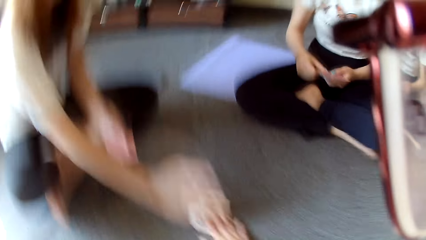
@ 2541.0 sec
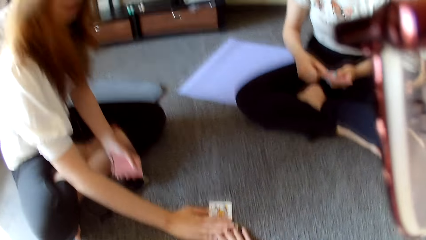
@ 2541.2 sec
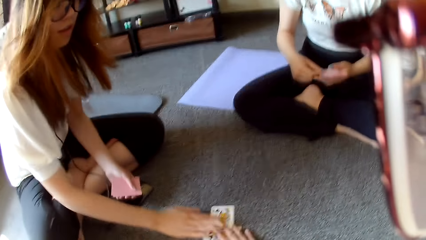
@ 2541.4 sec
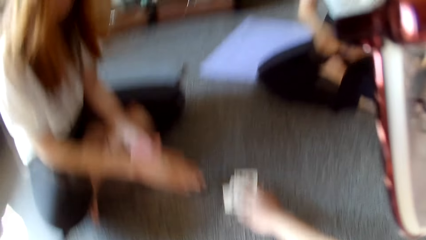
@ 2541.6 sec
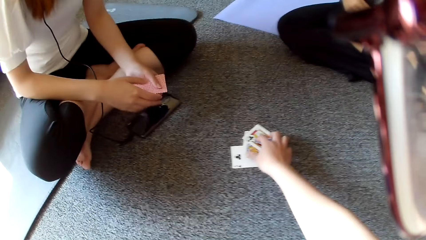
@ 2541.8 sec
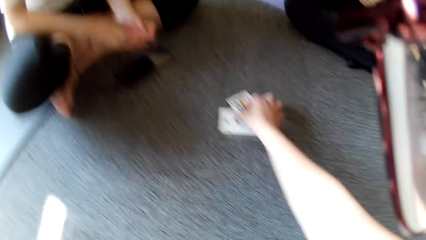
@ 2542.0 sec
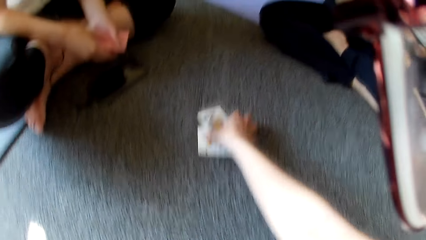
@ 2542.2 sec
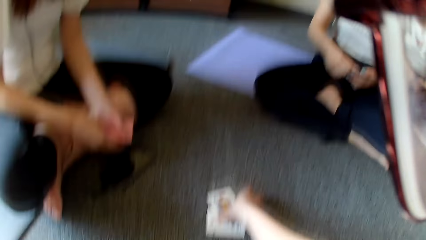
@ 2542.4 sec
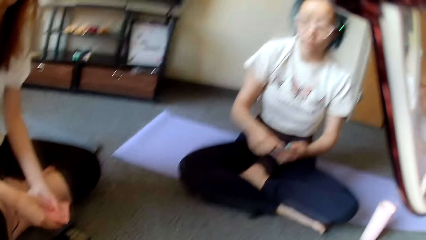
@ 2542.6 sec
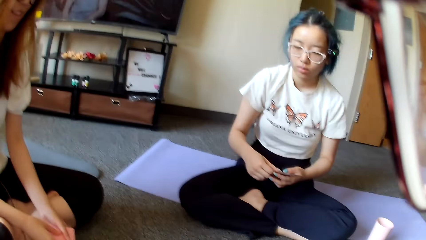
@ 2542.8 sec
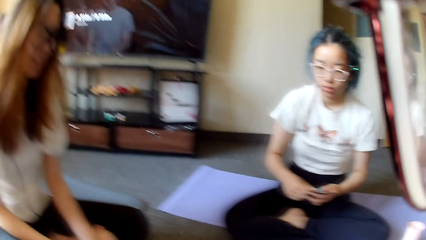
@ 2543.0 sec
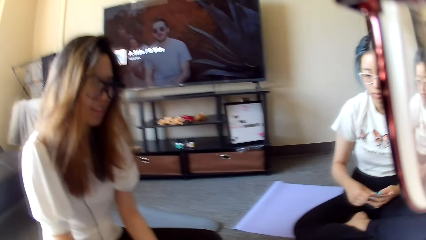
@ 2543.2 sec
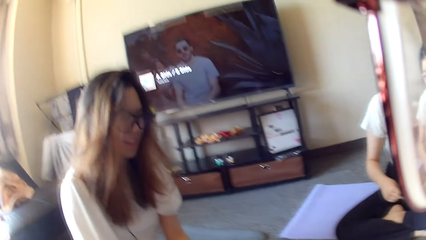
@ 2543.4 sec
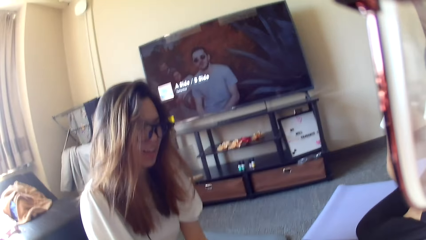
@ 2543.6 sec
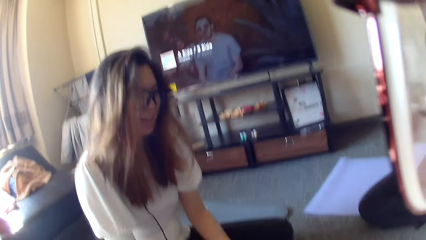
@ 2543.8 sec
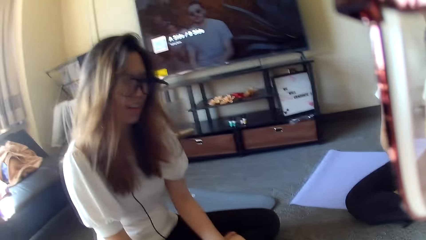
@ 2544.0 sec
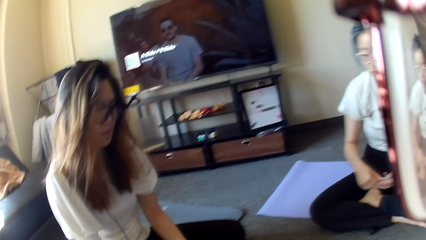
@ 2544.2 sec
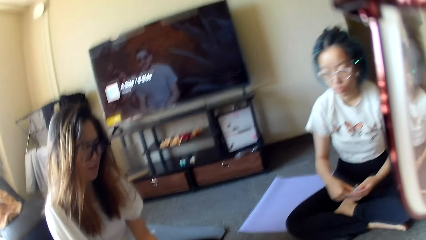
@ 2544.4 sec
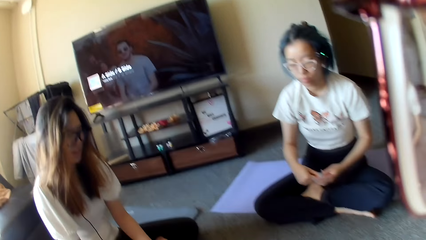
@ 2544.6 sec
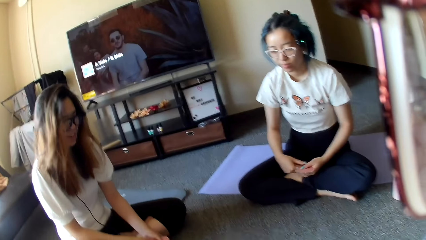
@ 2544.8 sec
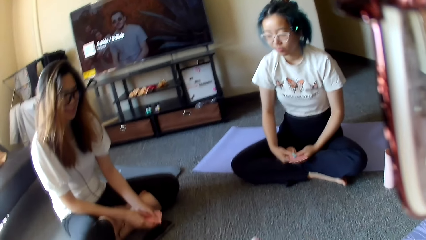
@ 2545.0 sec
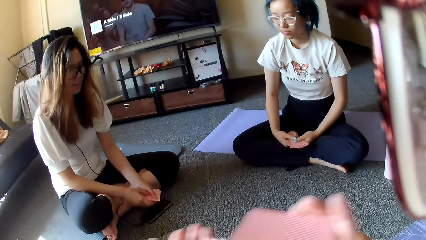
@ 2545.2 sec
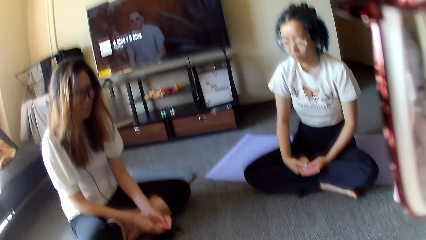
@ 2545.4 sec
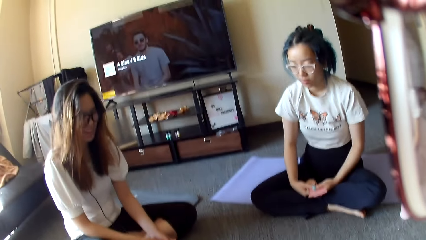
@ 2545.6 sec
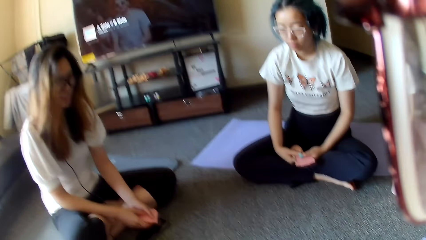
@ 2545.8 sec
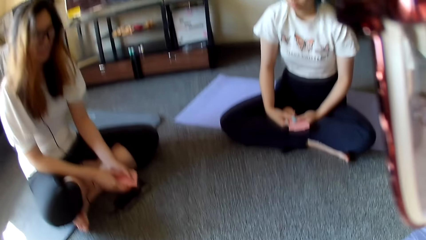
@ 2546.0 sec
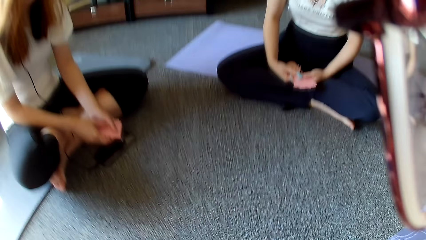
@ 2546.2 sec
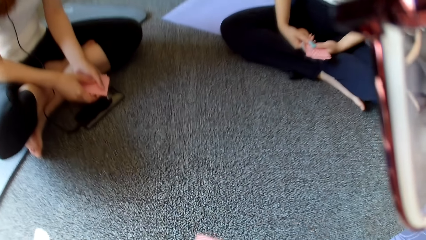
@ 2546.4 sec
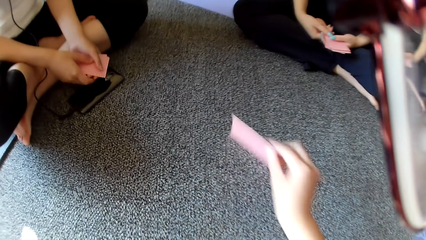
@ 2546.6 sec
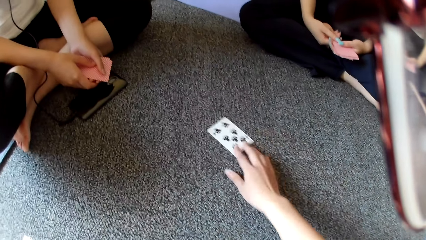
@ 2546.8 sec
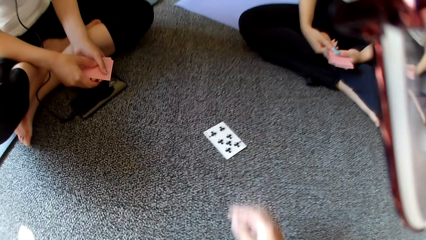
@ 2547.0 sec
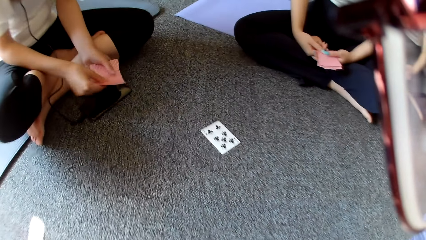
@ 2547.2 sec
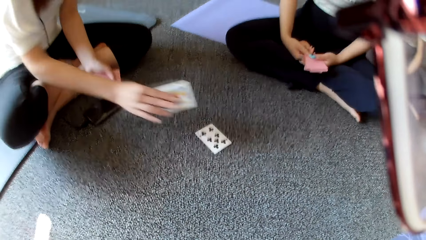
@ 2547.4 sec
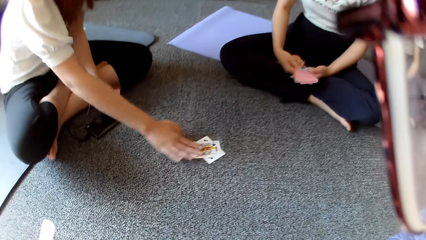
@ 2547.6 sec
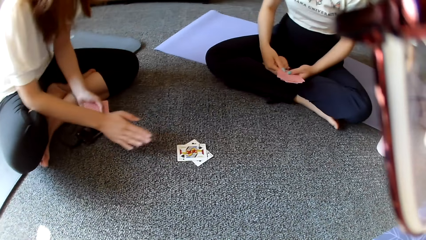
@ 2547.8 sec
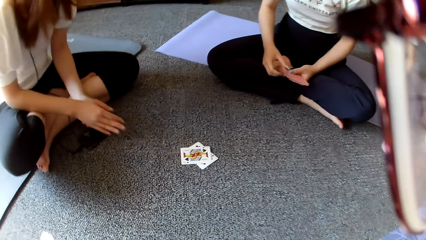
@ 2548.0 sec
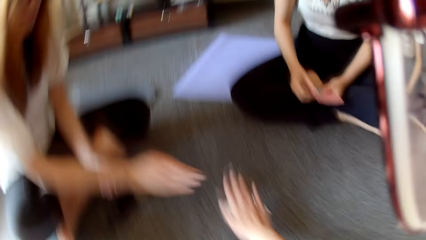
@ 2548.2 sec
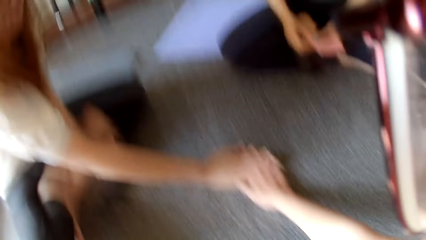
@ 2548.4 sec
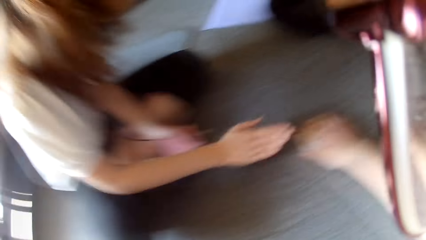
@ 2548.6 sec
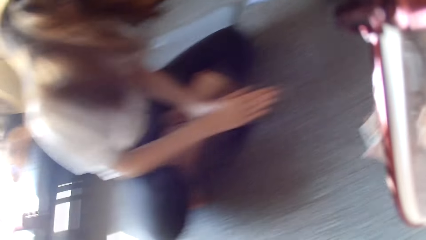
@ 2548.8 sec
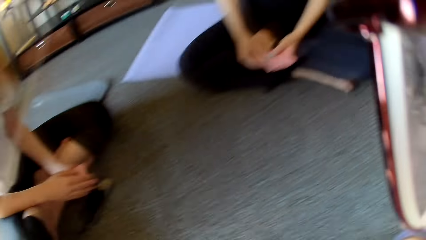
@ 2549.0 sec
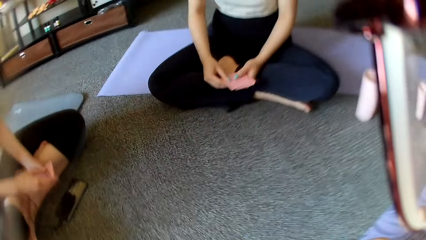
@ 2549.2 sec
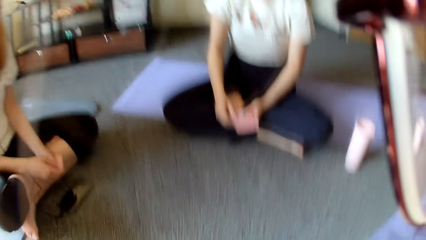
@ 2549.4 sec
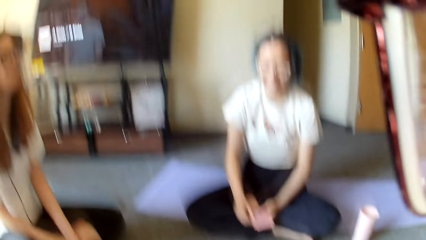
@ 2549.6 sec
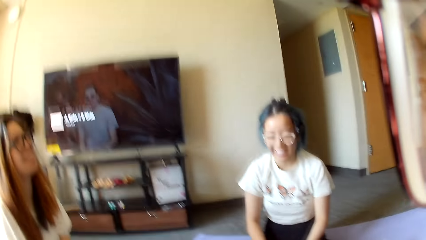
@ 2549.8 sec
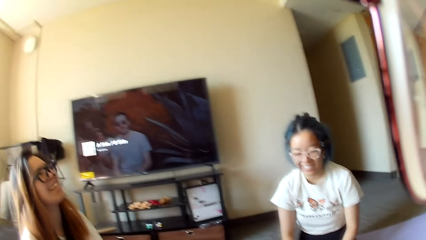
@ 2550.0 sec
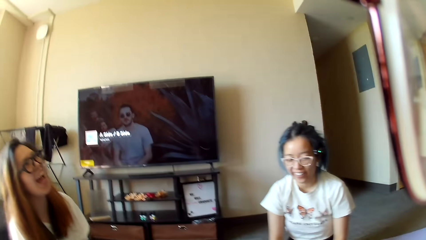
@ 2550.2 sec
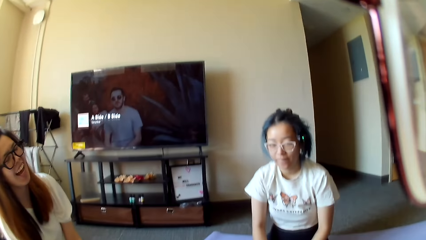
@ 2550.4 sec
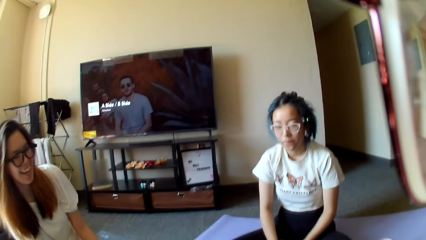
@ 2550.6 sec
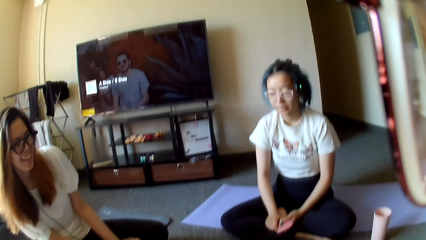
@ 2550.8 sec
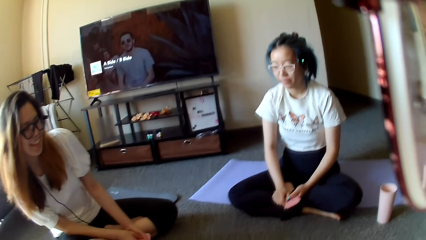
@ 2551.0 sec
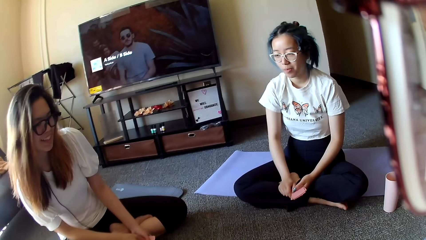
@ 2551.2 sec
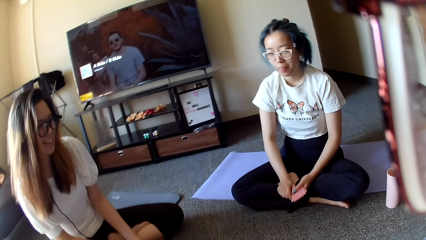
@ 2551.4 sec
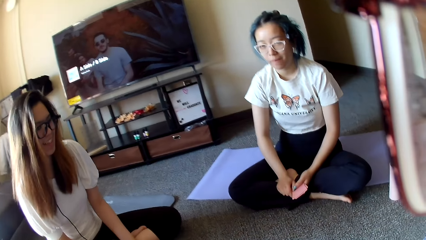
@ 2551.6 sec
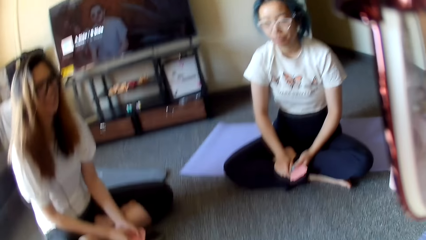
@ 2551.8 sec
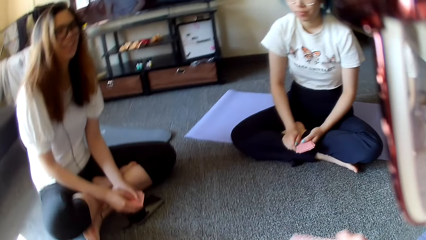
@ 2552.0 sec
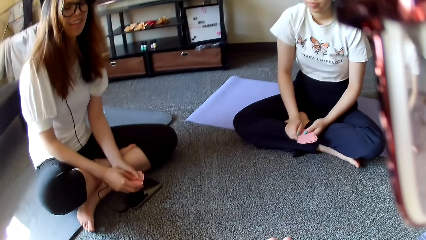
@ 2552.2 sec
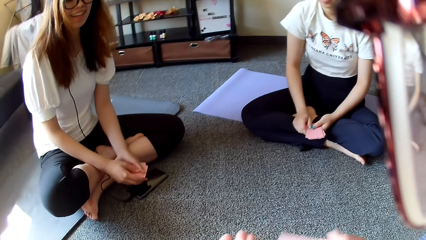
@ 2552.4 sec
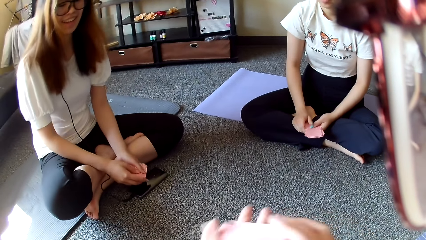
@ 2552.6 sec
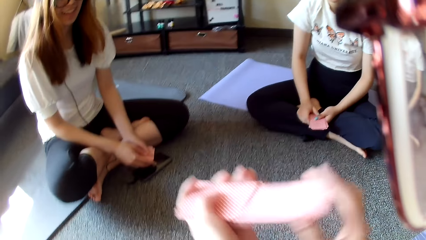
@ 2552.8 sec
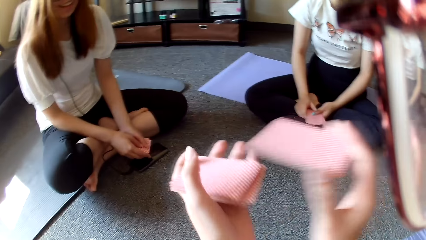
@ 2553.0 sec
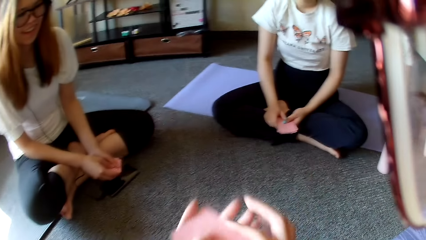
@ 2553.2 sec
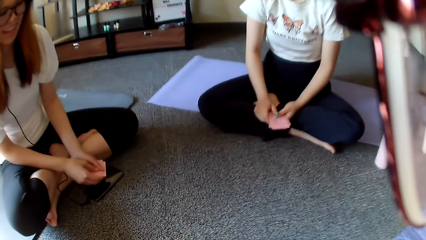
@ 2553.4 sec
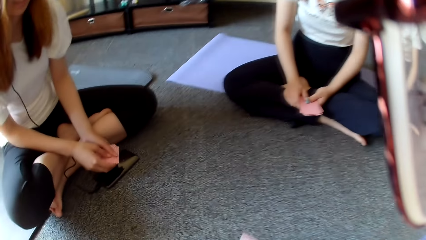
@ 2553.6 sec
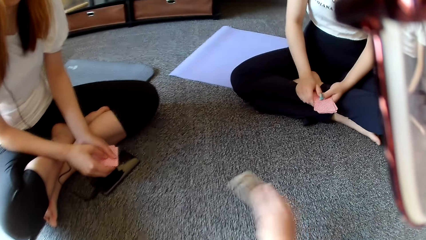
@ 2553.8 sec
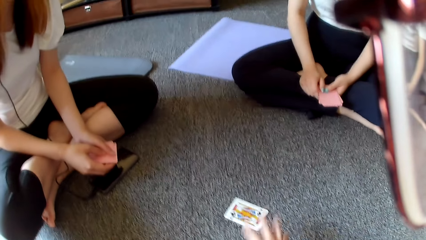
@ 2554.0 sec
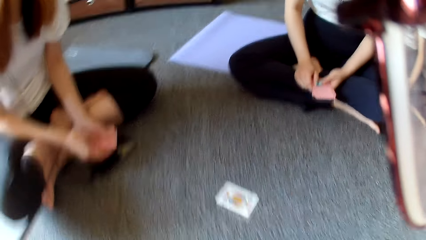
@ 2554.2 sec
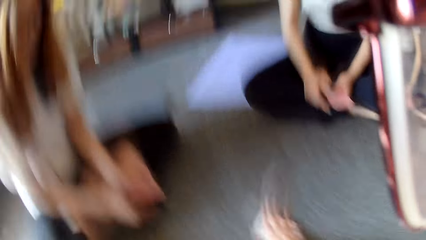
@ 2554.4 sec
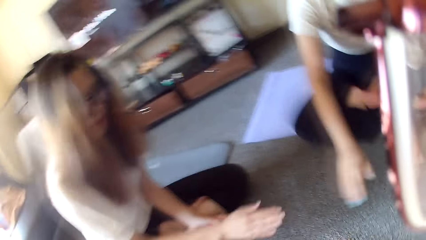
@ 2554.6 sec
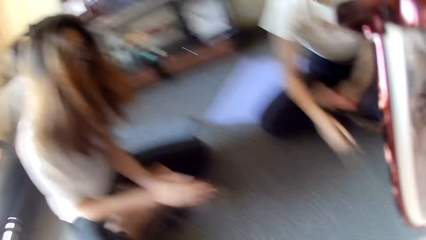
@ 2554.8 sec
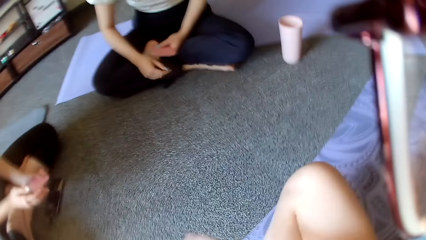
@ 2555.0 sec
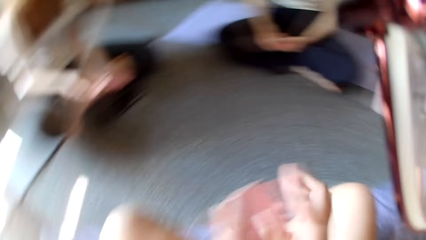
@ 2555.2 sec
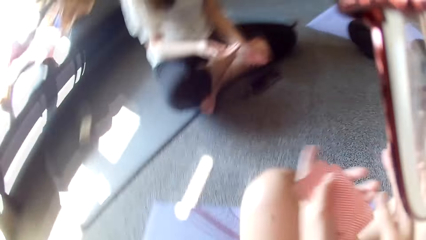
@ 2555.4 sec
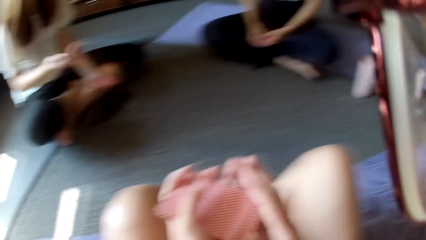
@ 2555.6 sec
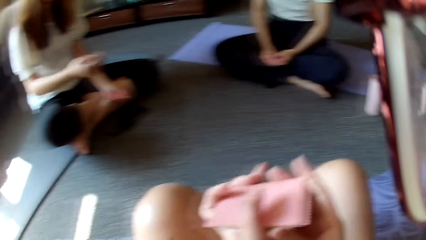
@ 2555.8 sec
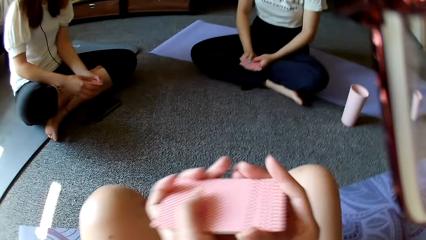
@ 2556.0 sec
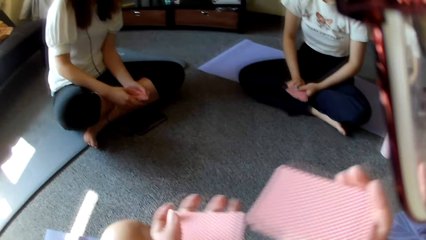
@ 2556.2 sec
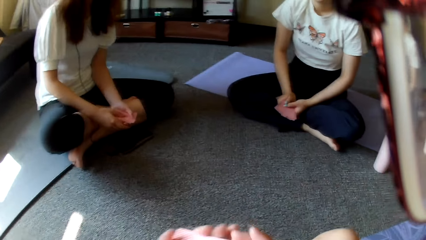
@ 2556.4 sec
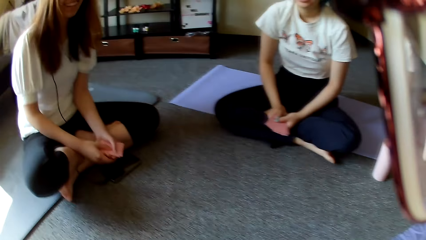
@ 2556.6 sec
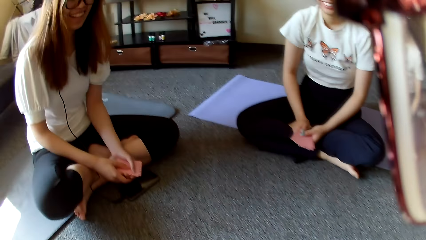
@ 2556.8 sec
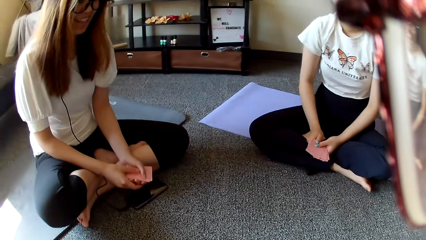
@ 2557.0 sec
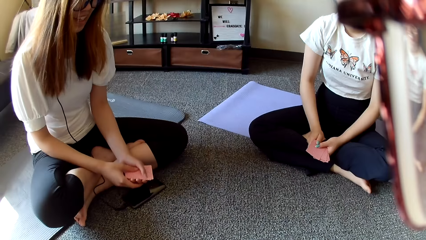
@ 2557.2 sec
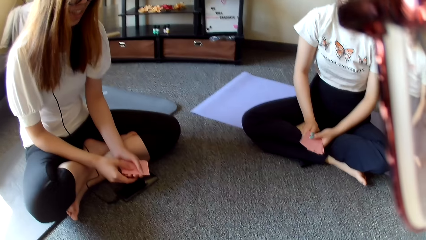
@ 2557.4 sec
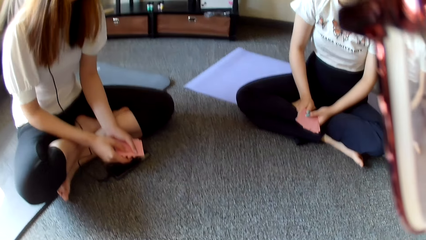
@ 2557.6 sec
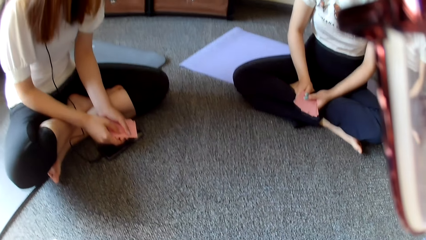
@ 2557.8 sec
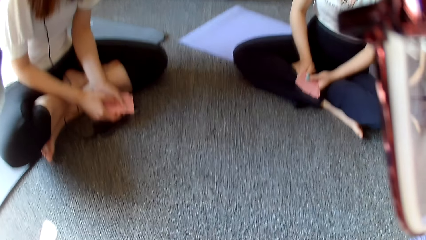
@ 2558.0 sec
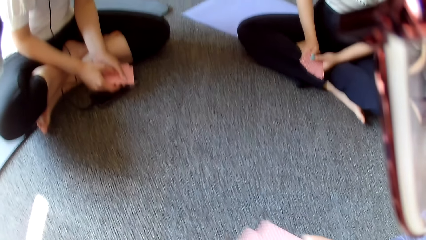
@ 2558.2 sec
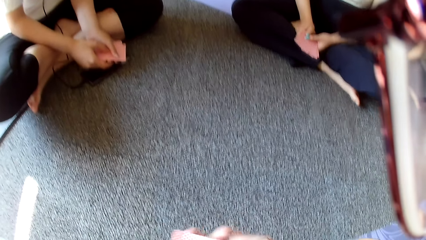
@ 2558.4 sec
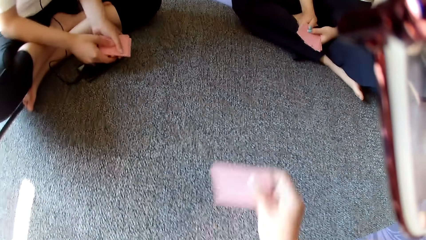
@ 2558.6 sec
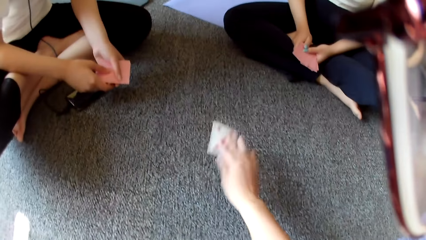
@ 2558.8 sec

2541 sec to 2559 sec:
The camera wearer places a card on the floor. A woman taps on the floor and holds the camera wearer's hand. The camera wearer collects the card on the floor and looks around. They place the card on the floor. The woman places the card on the floor and touches the camera wearer's hand. The camera wearer taps on the floor and collects the card on the floor. They select the cards, shuffle the card, and place the card on the floor. Another woman moves the hand. The camera wearer taps on the floor. The first woman moves the hand. The camera wearer shuffles the cards and selects the cards.
